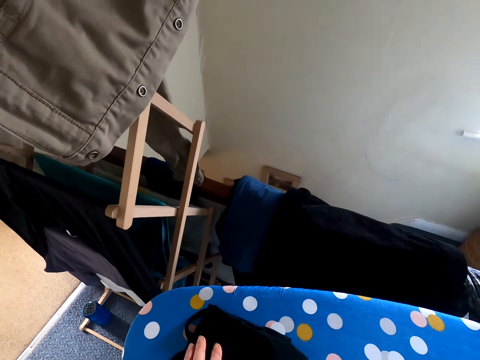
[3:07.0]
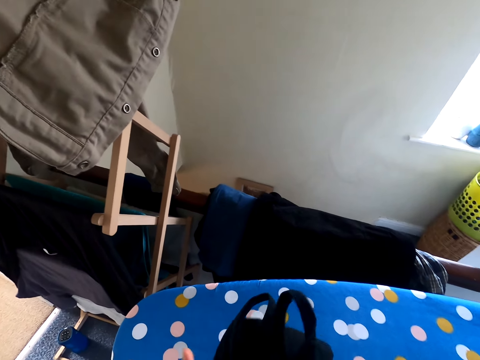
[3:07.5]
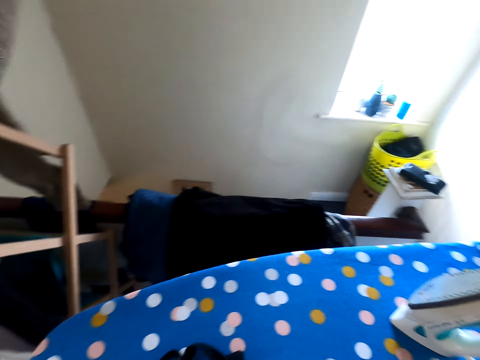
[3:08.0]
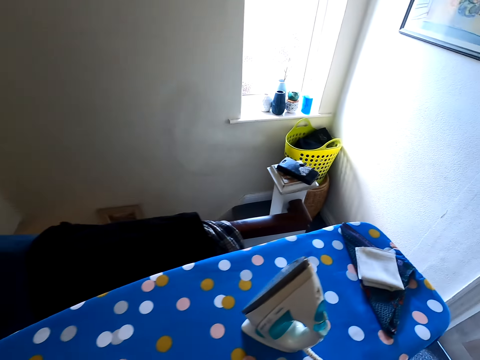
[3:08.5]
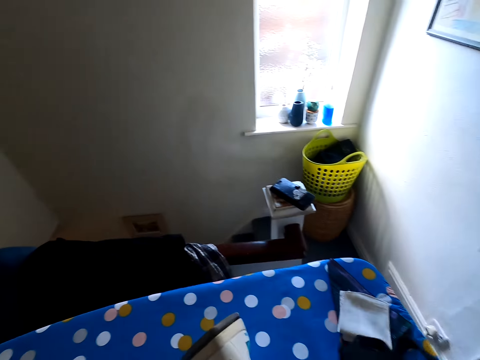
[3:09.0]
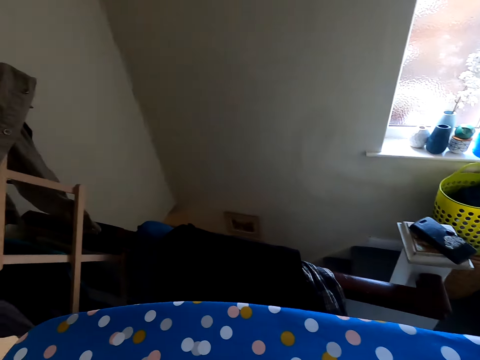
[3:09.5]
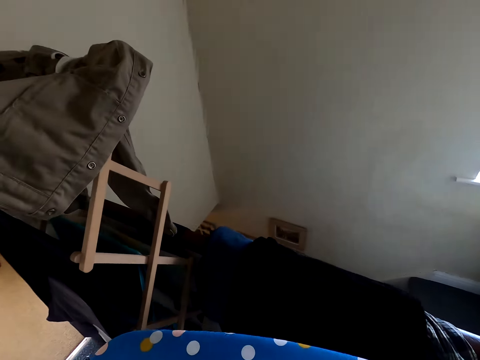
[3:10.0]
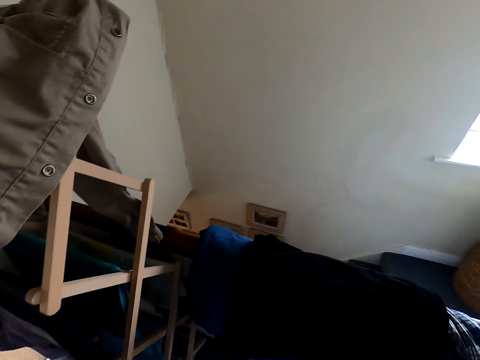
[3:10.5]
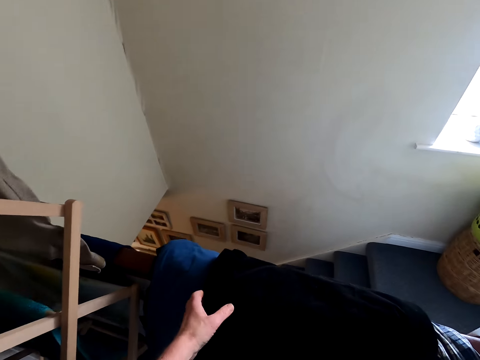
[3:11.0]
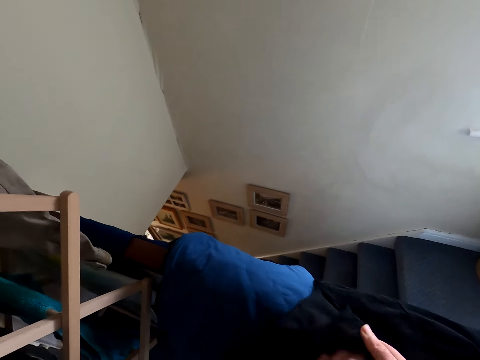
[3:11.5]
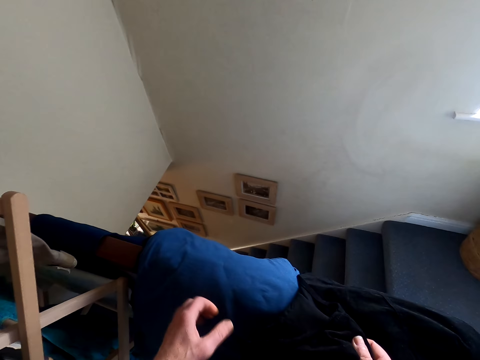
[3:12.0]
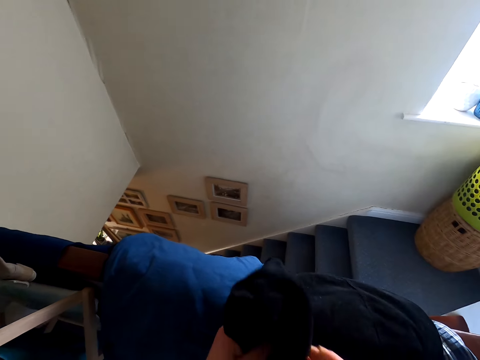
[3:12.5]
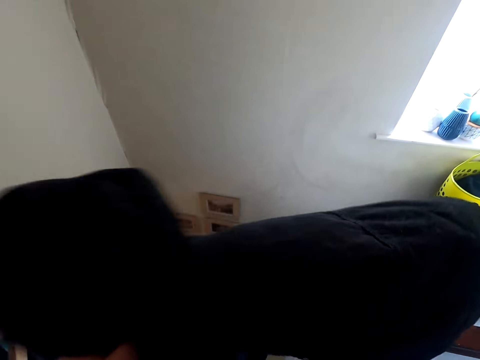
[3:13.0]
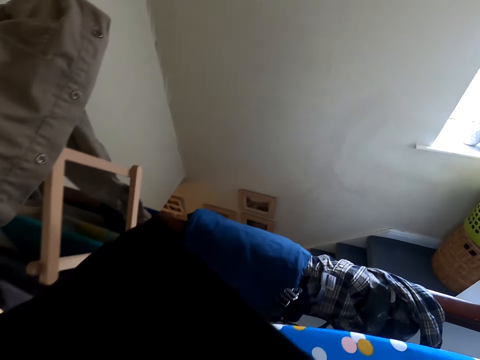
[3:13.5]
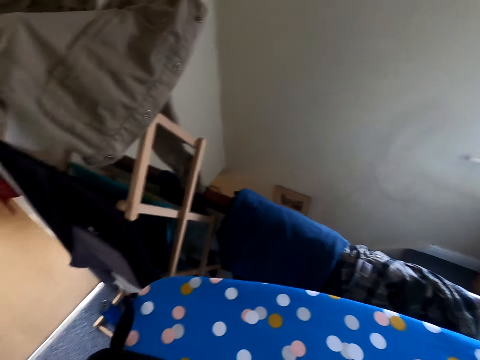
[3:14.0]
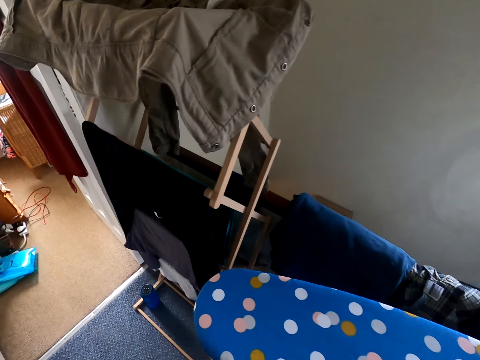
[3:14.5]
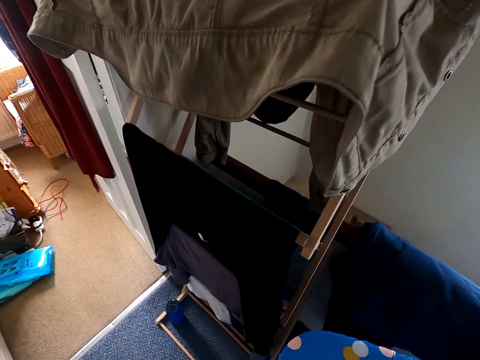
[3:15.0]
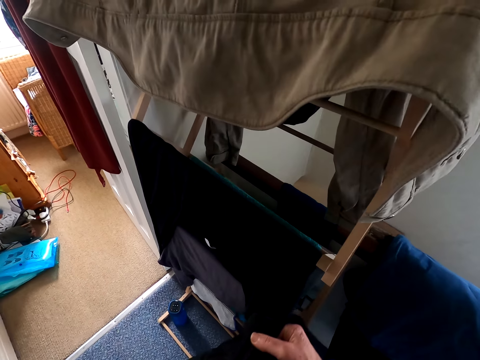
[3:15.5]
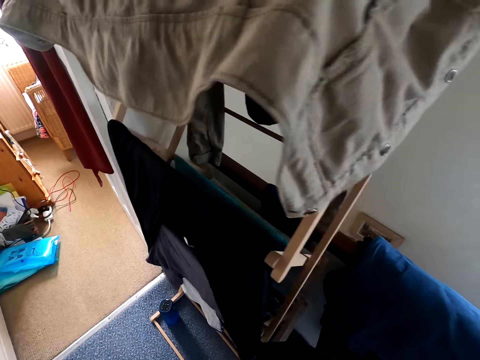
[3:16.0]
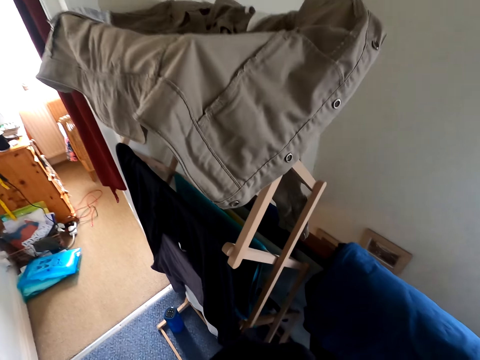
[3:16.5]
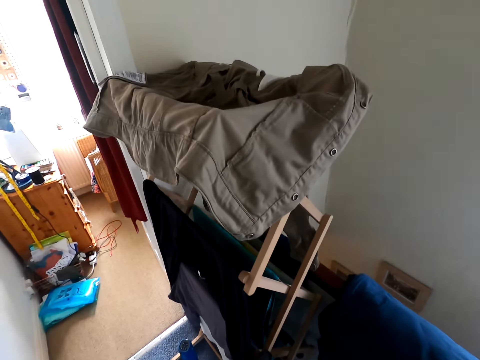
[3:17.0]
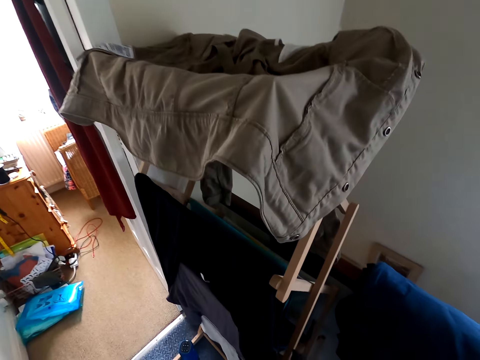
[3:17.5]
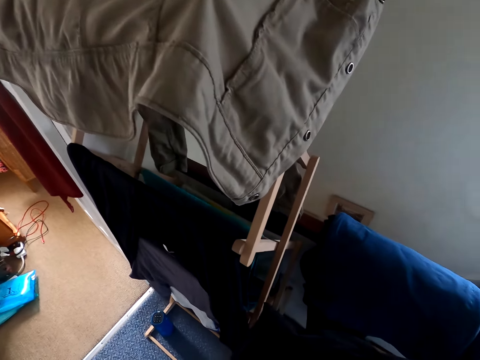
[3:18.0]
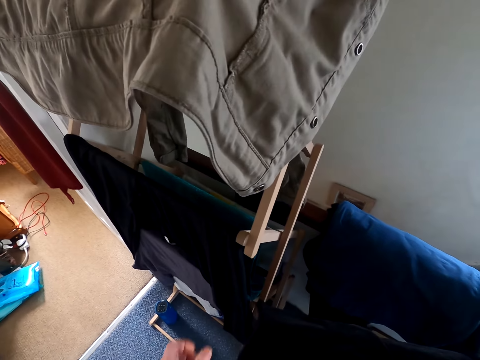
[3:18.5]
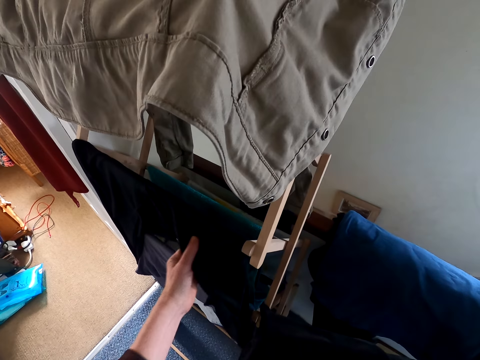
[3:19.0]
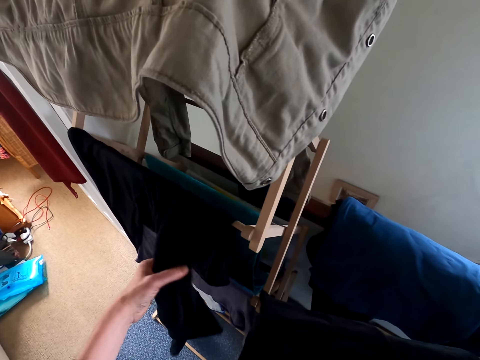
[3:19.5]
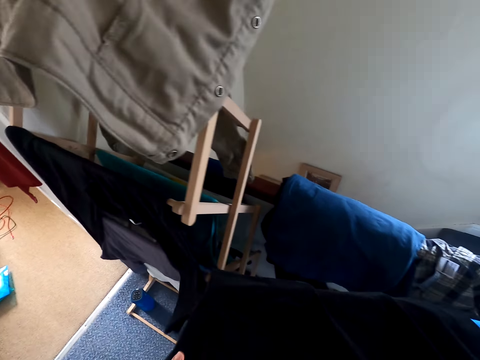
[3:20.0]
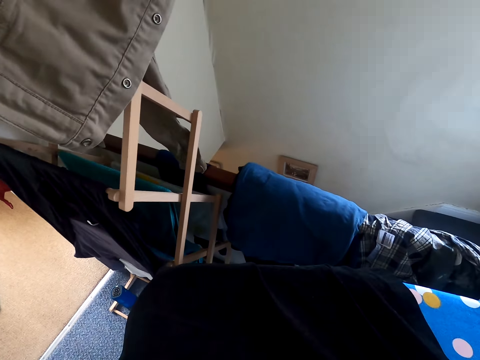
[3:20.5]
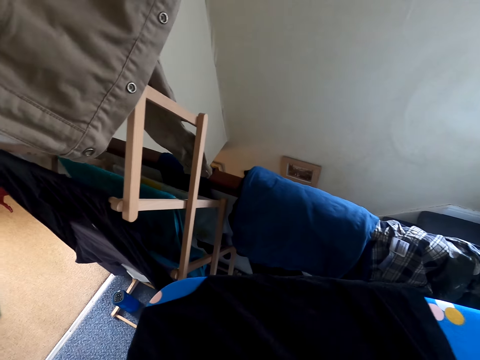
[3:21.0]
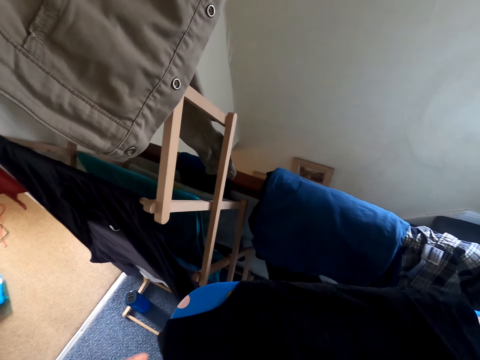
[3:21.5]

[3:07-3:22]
The camera wearer puts a cloth on the iron table. They pick up the cloth. They put the cloth on the iron table. They touch the top.

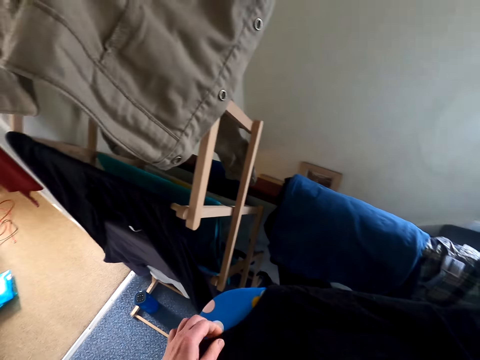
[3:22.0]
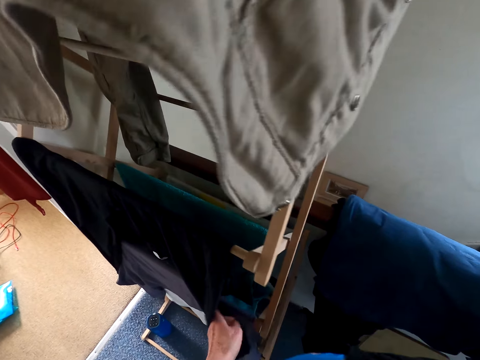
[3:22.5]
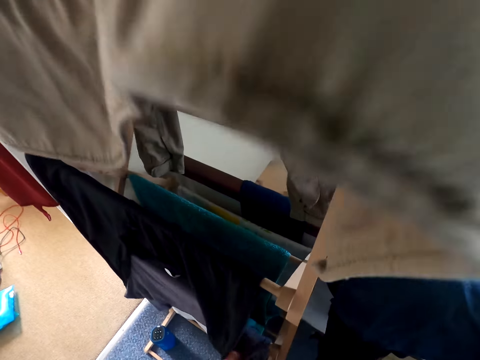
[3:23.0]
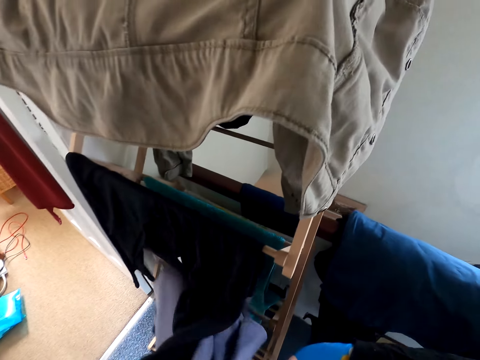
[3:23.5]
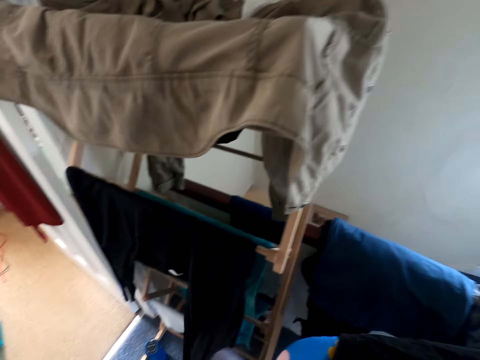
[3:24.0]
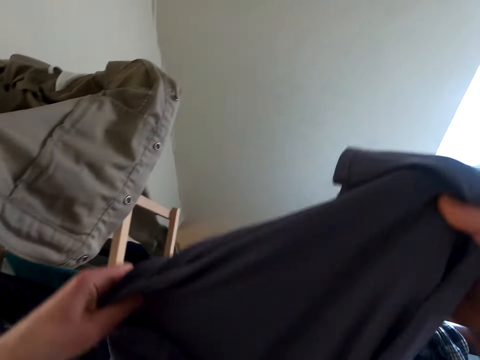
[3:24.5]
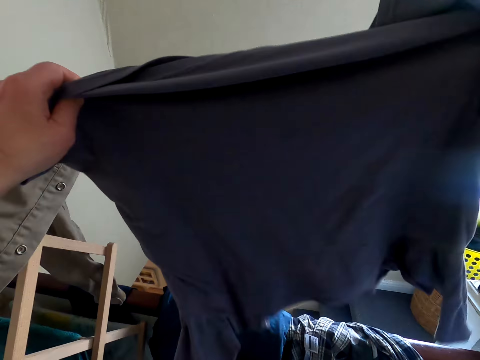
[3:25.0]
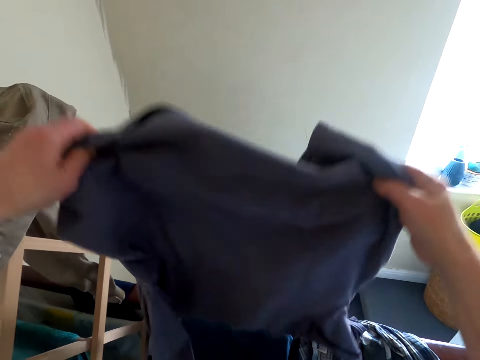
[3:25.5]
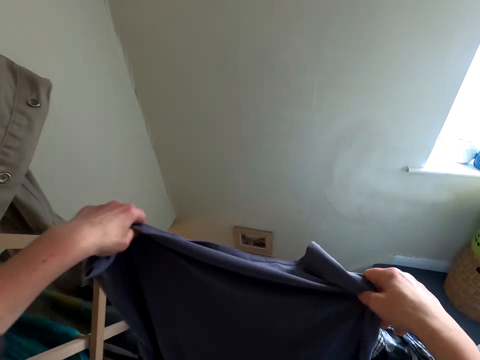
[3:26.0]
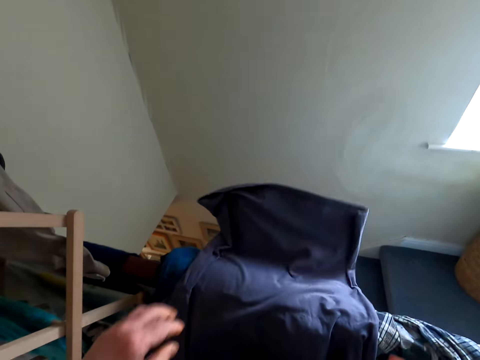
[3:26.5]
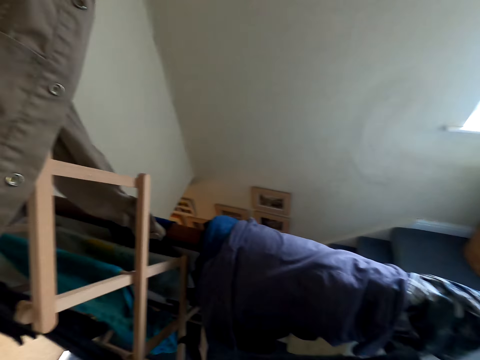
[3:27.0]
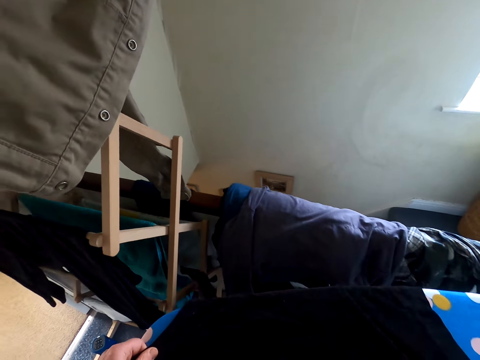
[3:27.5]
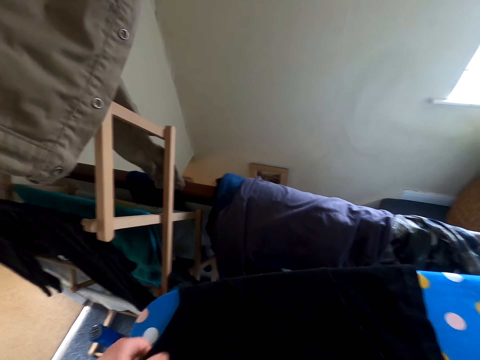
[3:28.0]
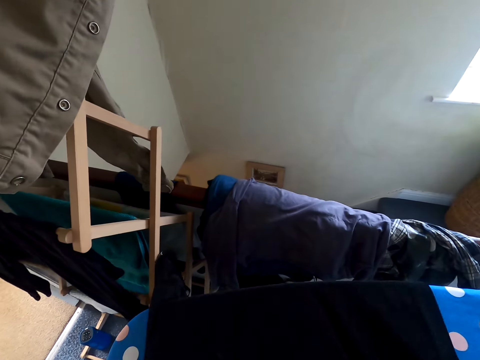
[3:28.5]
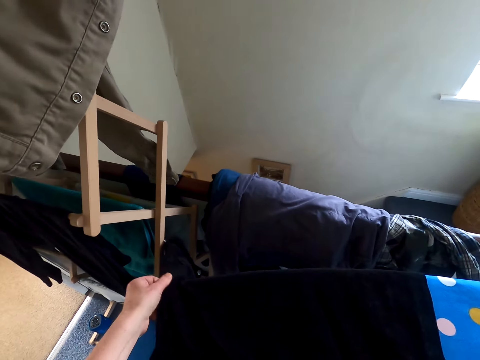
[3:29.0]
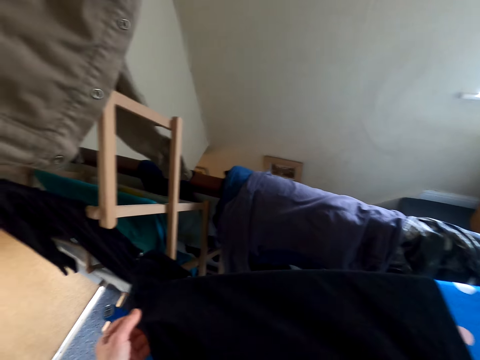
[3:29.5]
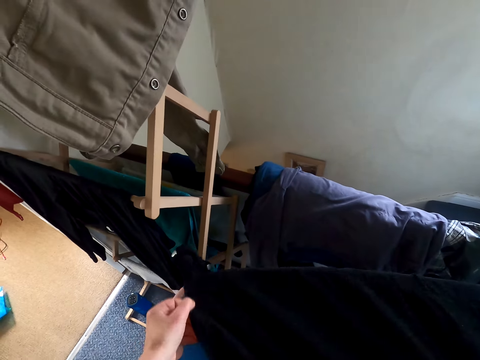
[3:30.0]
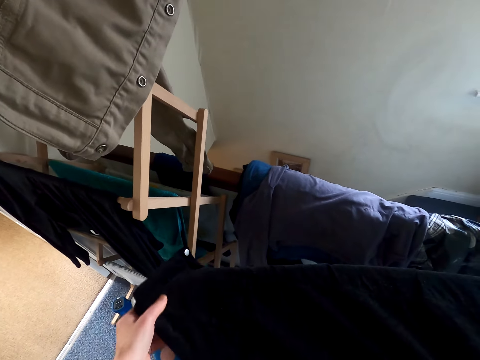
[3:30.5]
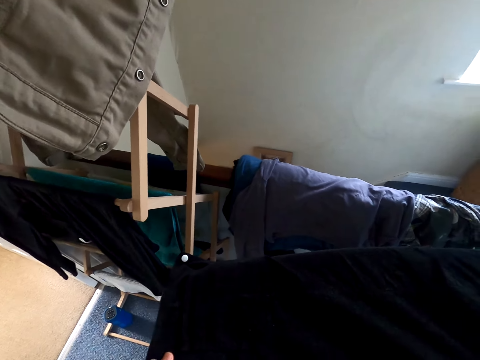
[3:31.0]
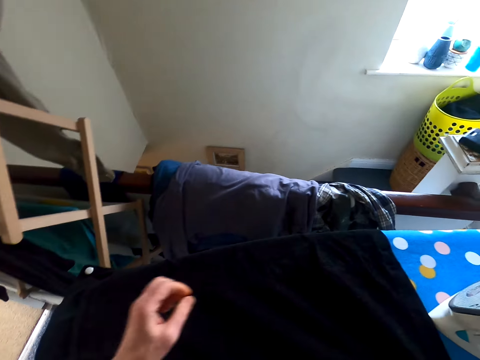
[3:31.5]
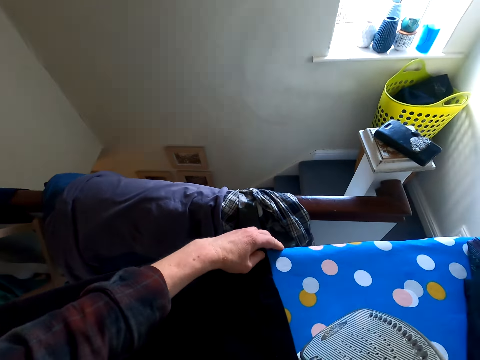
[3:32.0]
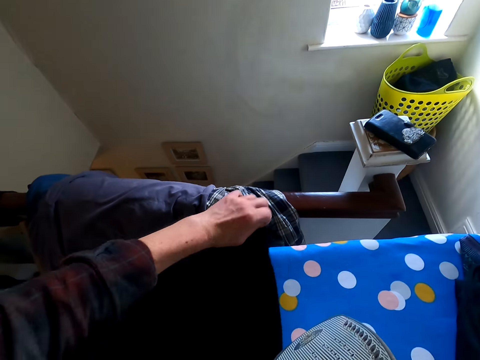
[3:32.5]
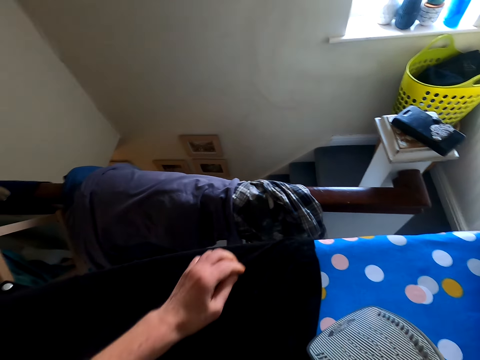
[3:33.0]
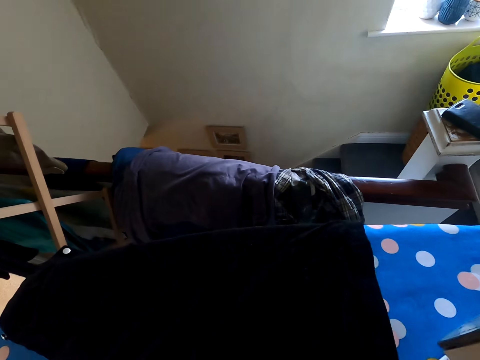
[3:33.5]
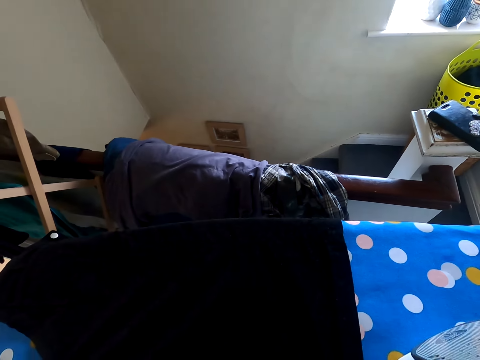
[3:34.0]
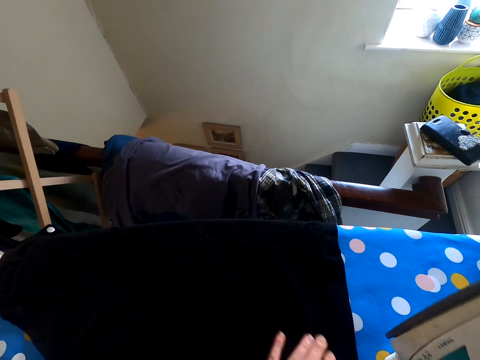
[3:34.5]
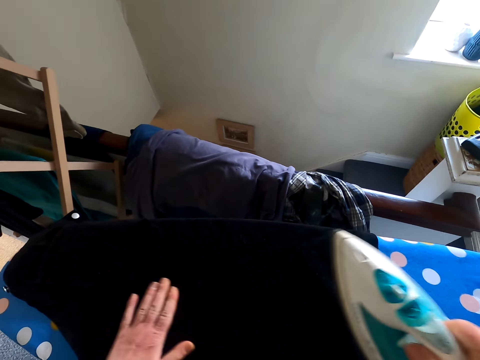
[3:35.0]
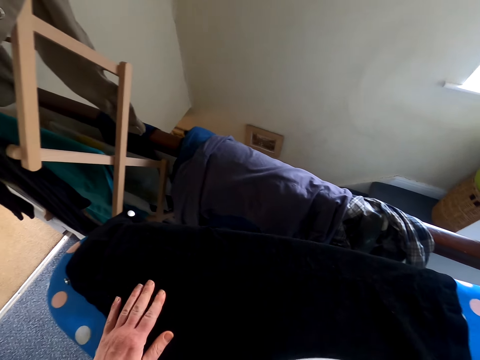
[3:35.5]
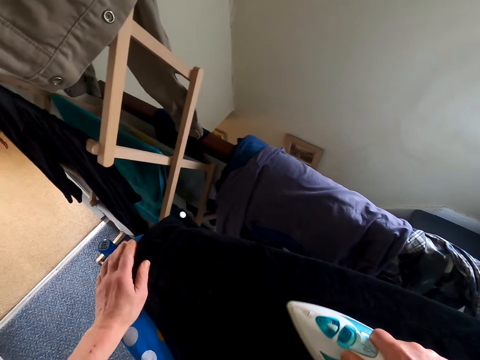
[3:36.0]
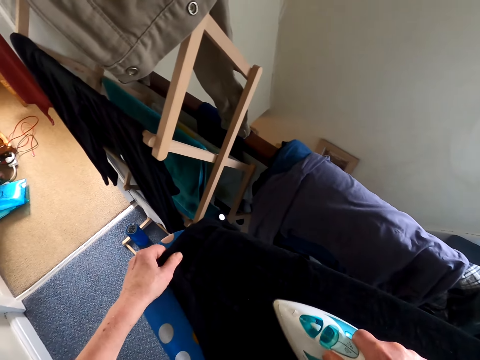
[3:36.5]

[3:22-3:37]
The camera wearer picks a cloth on the hanger. They hang the cloth. They turn the cloth on the iron table. They touch the top. They iron the cloth.
